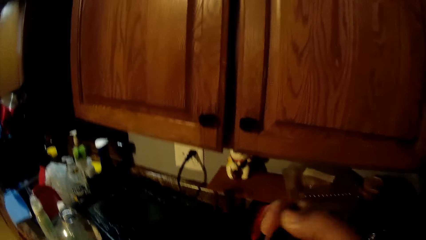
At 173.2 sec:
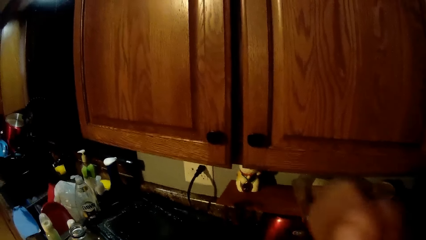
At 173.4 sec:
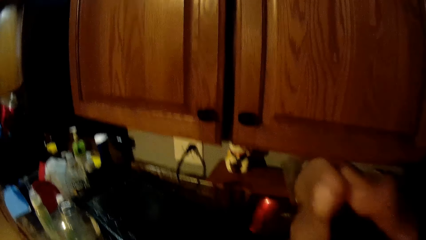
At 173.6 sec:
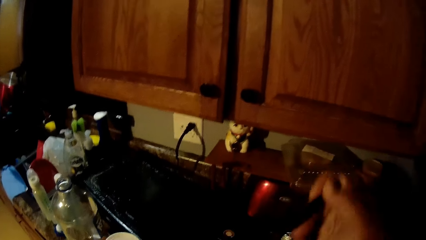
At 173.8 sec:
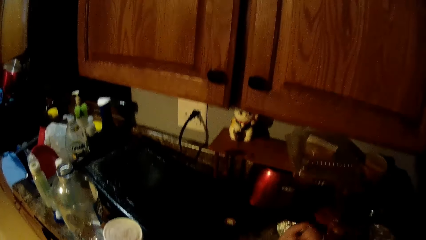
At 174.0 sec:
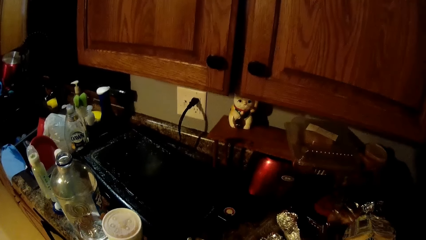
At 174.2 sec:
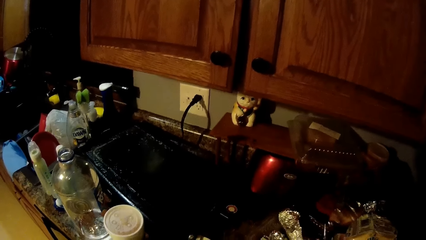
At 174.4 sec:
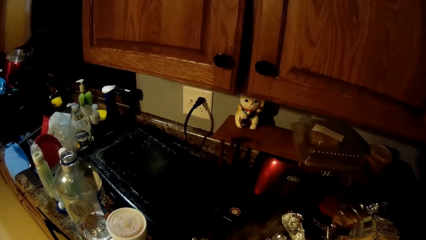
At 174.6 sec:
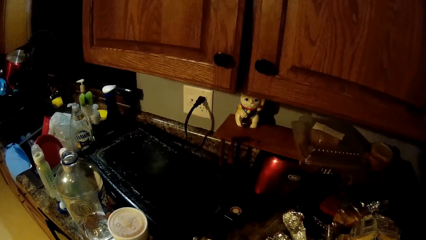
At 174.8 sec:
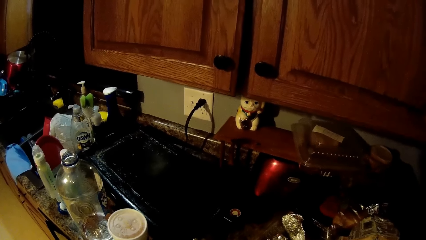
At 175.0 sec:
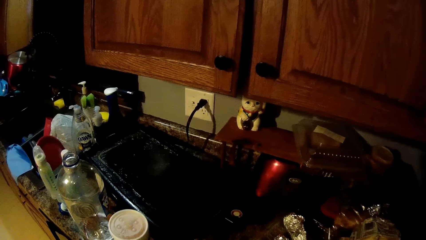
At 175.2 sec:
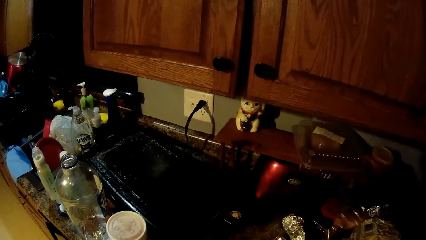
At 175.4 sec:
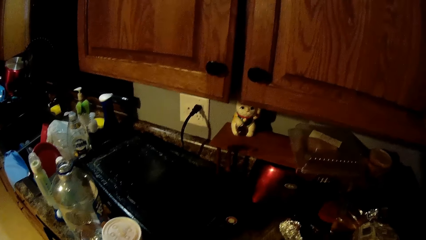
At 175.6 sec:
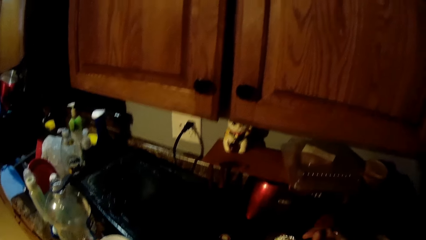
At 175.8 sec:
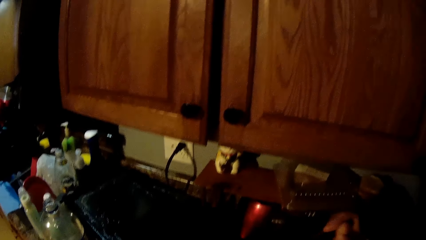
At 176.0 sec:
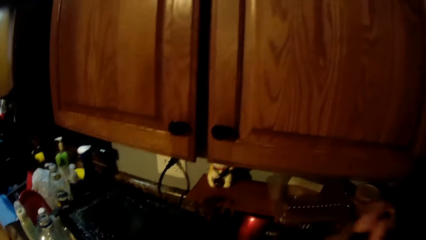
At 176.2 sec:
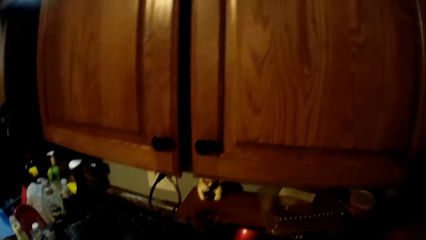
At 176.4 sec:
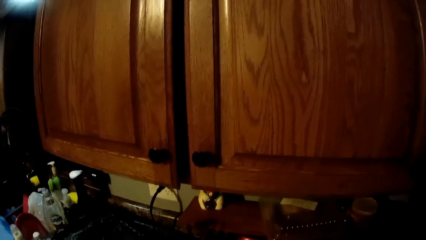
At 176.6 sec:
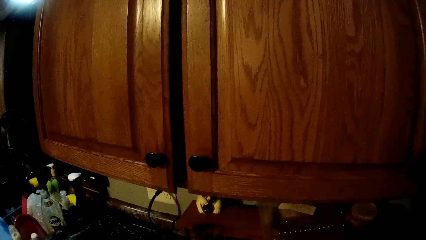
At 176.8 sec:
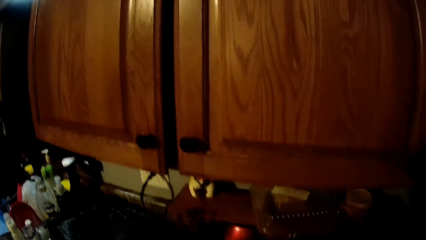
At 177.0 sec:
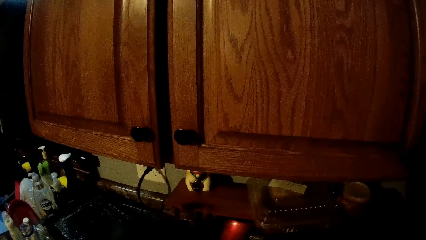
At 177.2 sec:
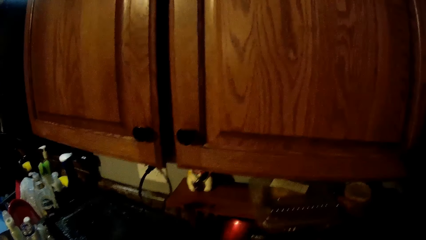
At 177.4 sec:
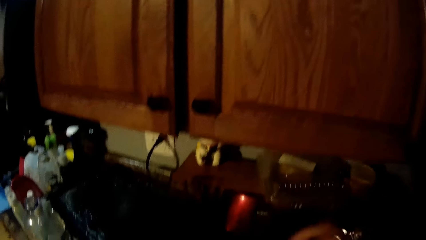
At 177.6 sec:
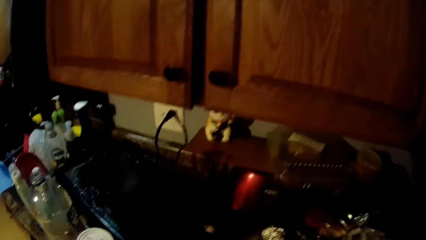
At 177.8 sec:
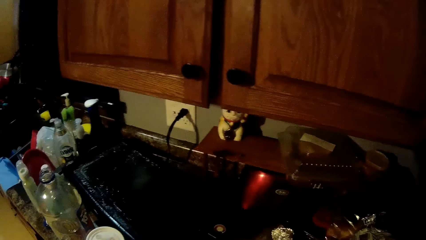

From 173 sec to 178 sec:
The camera wearer lifts a spoon to his mouth with his right hand.

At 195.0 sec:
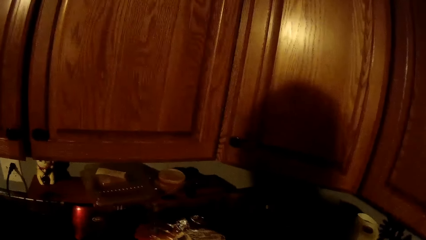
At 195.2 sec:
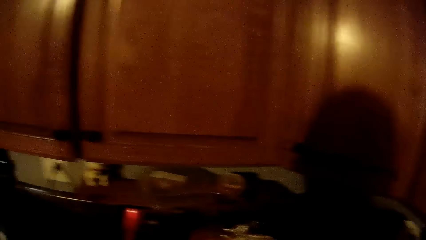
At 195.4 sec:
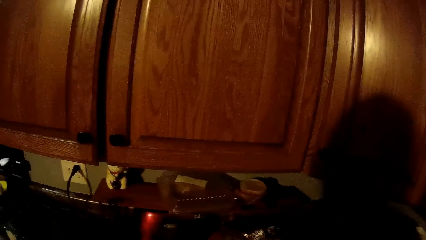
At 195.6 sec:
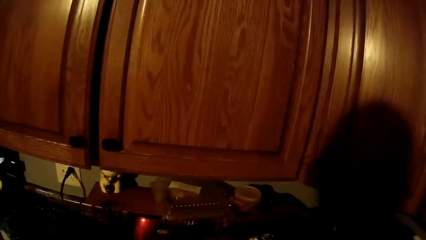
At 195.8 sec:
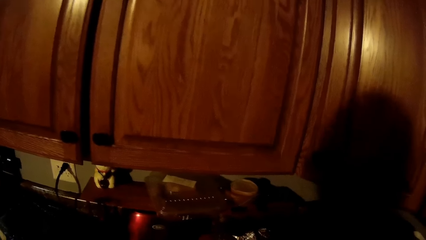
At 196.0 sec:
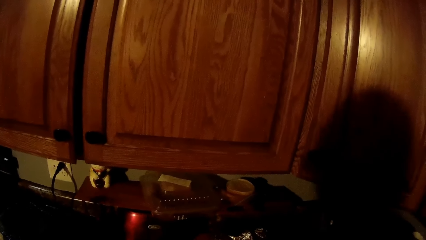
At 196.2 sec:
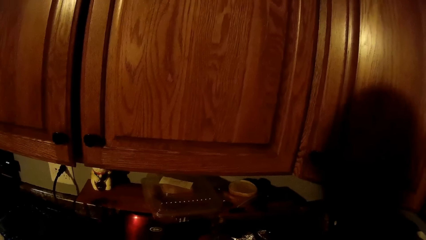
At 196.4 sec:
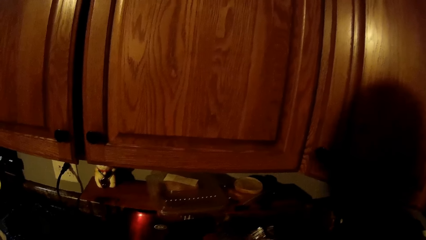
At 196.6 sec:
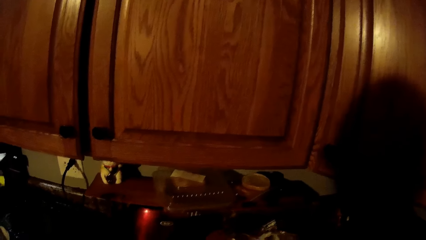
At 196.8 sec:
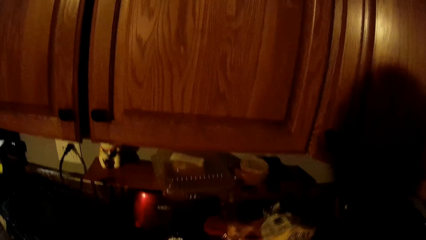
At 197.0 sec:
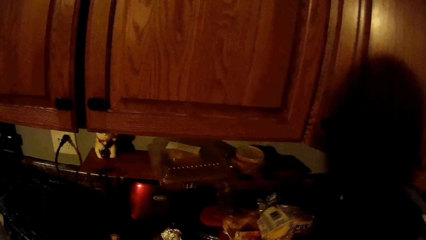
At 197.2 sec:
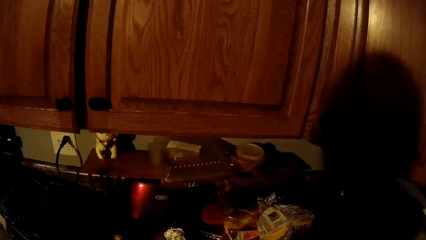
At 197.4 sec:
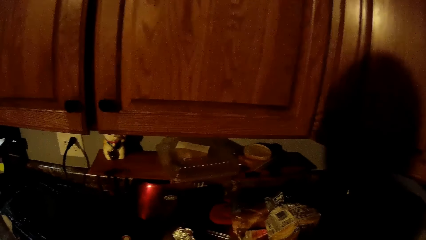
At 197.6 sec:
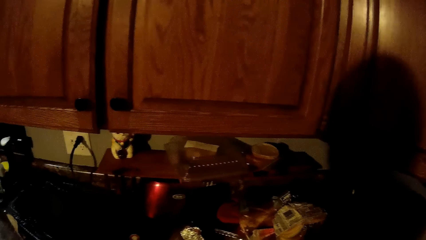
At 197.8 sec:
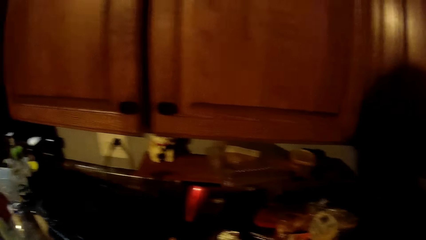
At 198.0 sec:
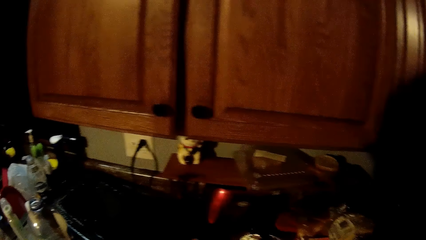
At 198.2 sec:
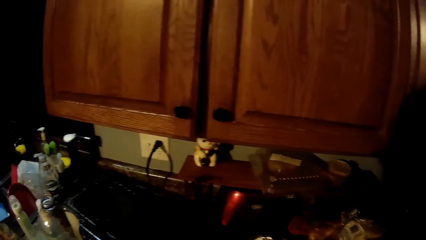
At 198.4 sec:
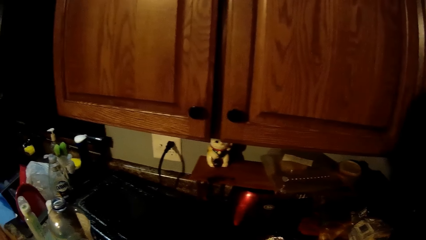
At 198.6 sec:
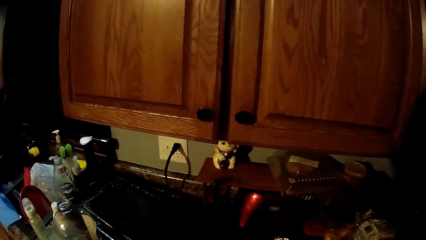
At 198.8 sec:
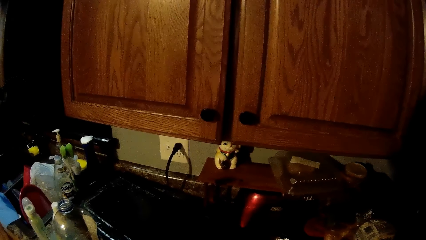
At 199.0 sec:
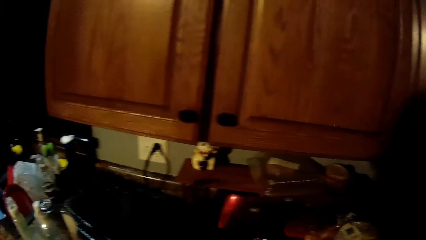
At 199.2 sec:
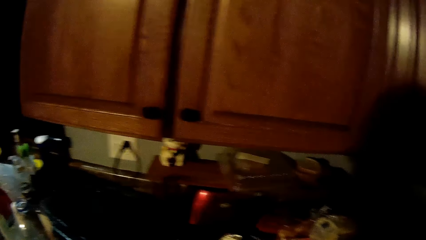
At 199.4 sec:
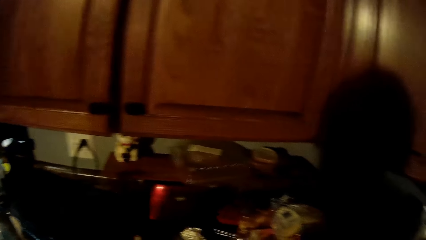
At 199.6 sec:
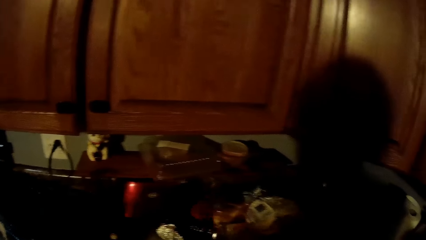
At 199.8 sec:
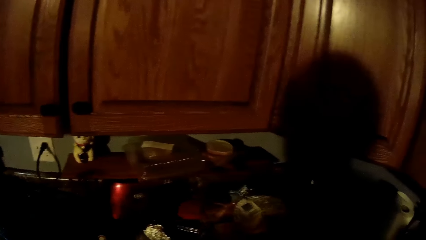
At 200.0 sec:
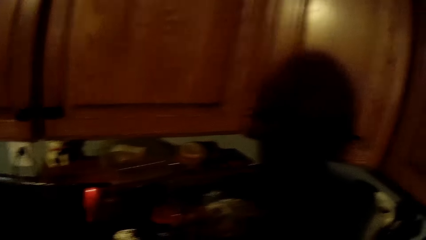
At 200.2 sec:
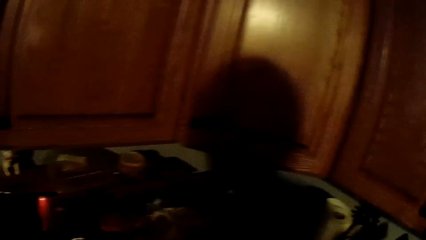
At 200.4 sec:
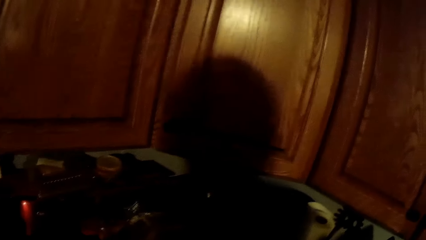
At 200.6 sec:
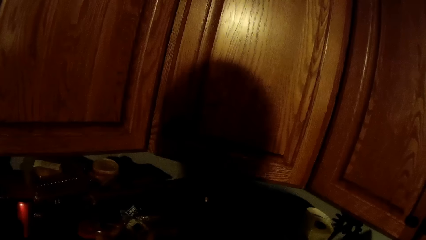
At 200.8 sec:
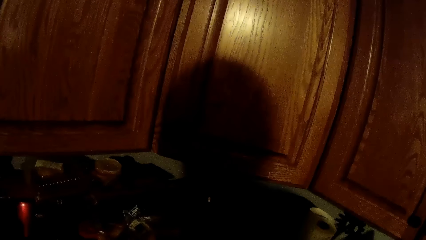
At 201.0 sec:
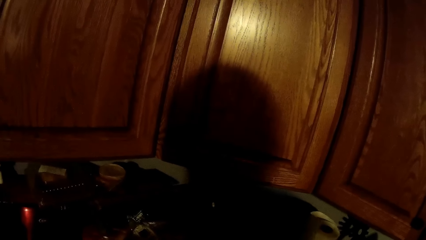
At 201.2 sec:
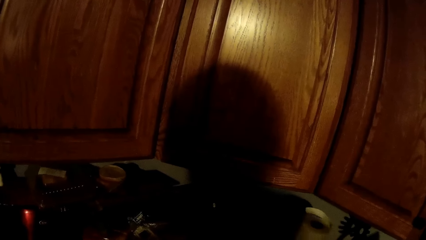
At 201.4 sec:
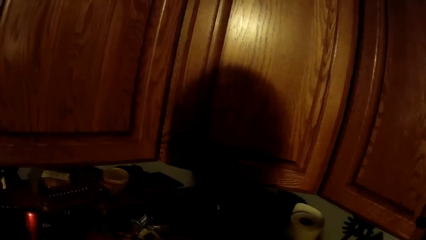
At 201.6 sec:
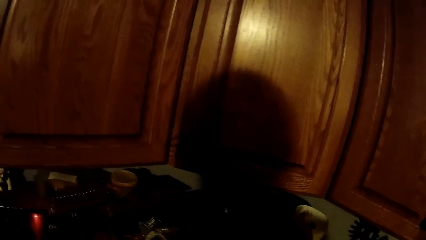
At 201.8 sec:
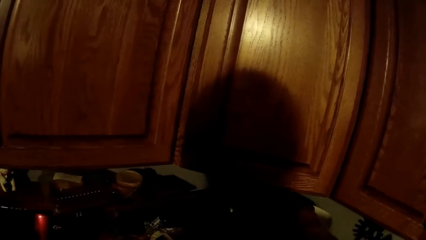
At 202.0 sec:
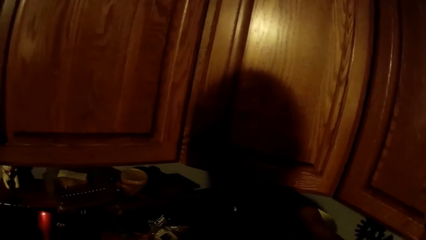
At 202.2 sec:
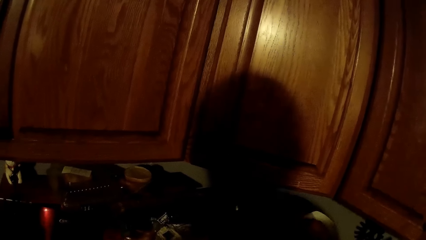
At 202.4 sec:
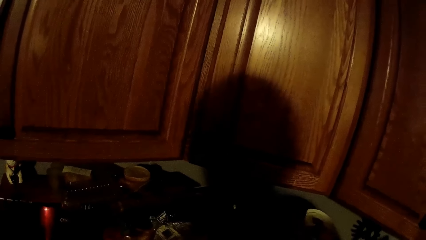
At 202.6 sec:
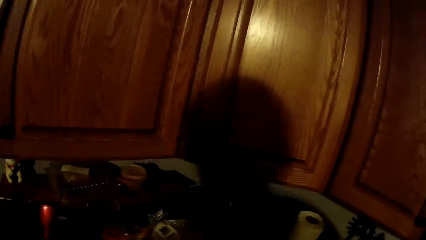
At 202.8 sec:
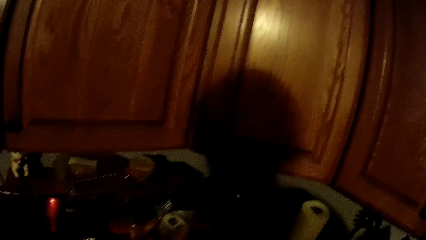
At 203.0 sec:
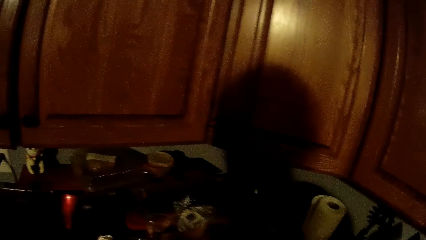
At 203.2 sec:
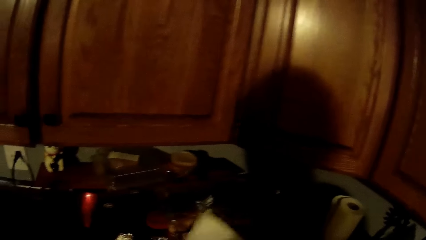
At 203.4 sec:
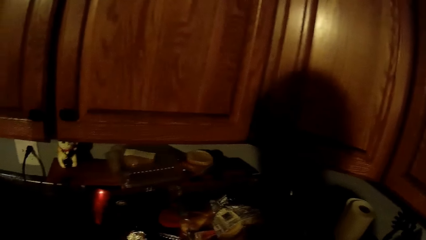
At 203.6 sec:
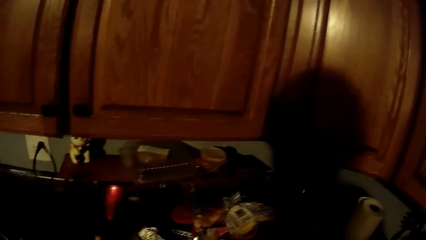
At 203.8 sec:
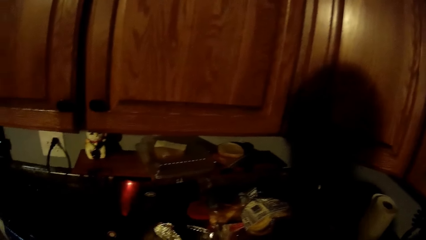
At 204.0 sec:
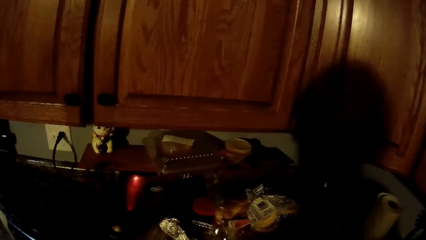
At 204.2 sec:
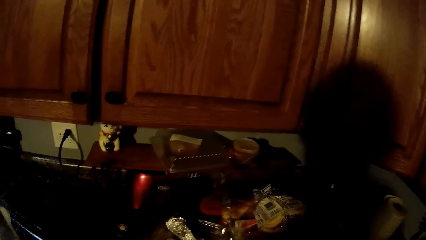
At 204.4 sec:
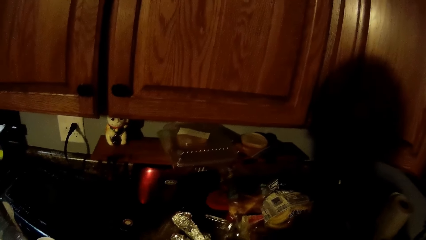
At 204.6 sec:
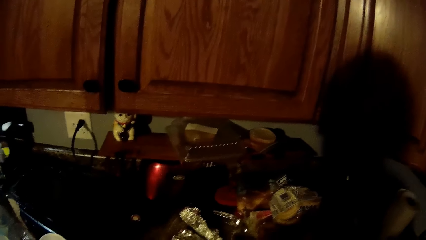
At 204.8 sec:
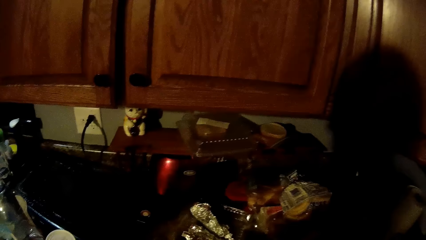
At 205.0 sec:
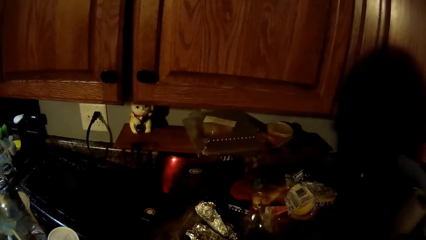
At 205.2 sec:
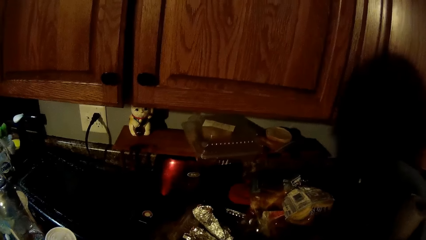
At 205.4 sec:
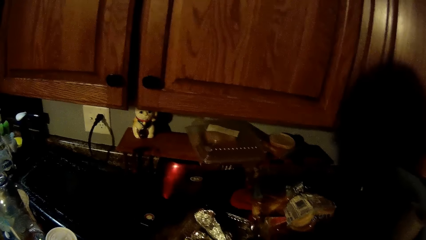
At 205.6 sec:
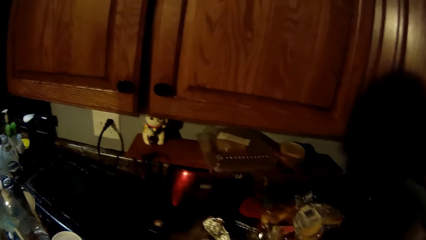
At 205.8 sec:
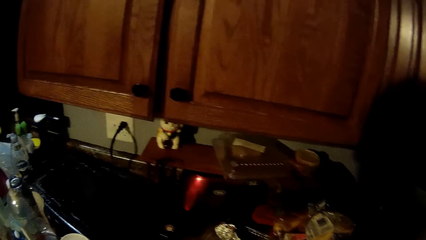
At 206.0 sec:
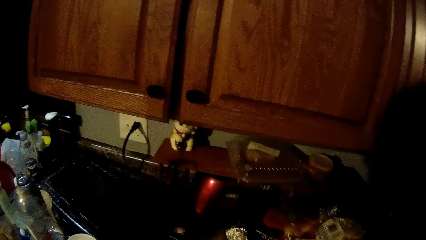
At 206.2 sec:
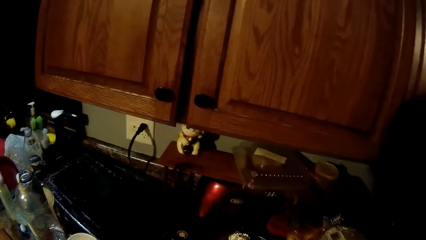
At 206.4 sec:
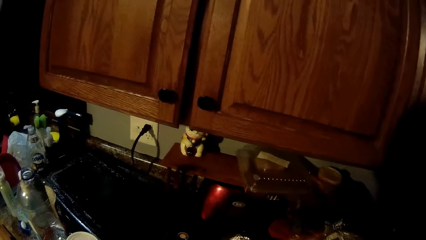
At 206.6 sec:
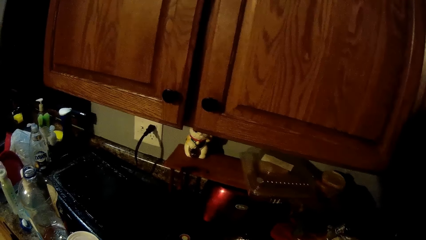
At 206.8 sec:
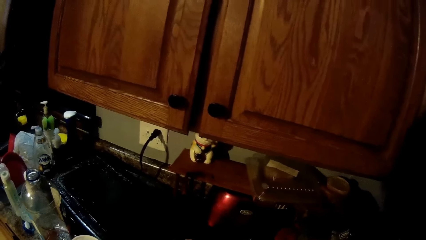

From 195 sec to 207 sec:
The camera wearer moves the bread loaf on the cabinet with his right hand. He moves a tissue paper roll on the cabinet with his right hand. He cuts a sheet of the tissue paper roll on the cabinet with his right hand.
